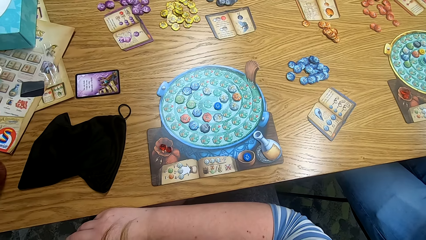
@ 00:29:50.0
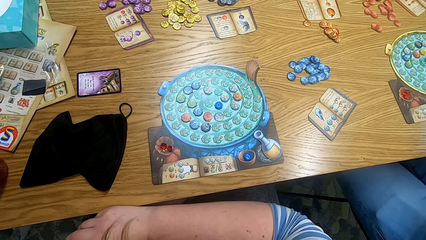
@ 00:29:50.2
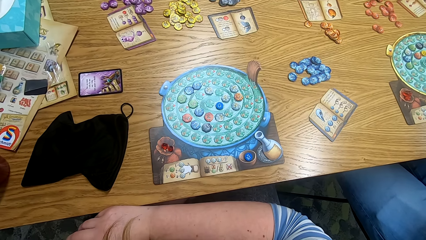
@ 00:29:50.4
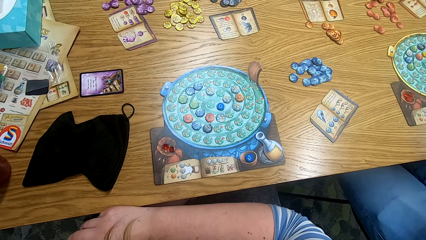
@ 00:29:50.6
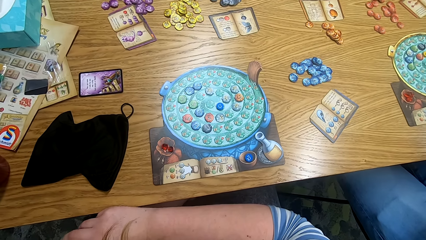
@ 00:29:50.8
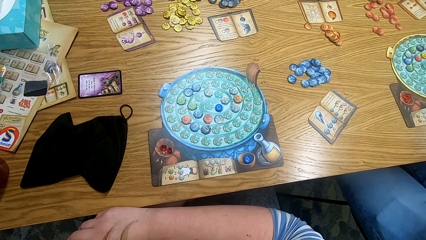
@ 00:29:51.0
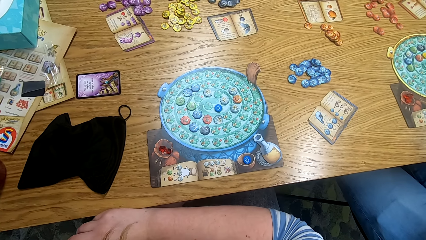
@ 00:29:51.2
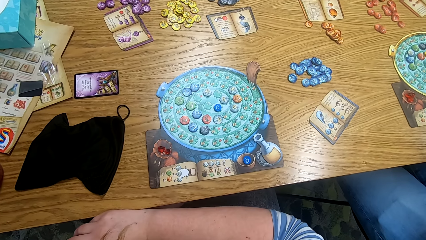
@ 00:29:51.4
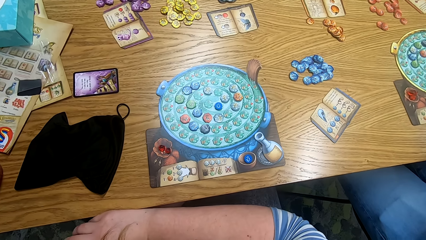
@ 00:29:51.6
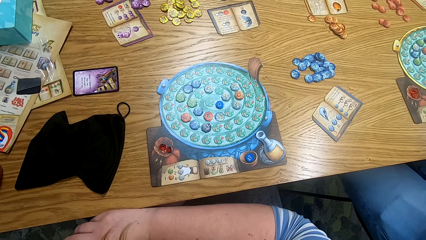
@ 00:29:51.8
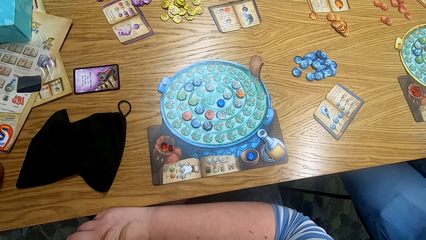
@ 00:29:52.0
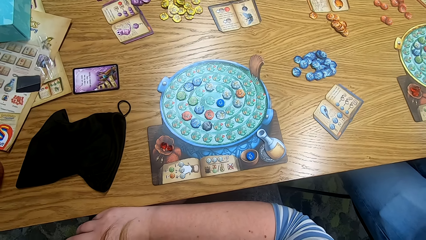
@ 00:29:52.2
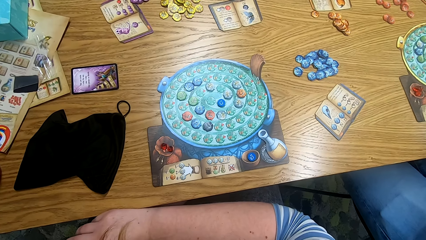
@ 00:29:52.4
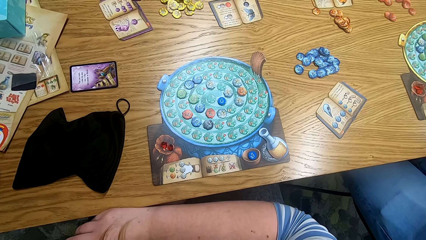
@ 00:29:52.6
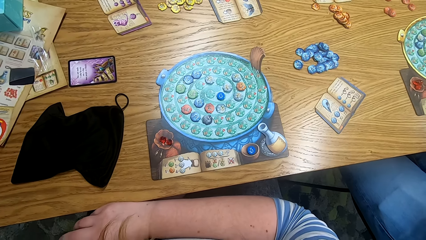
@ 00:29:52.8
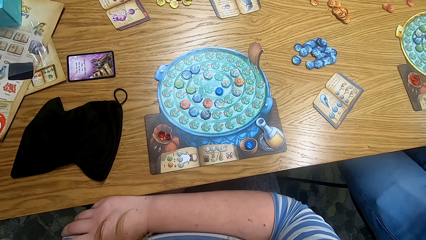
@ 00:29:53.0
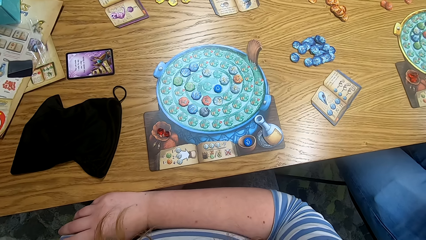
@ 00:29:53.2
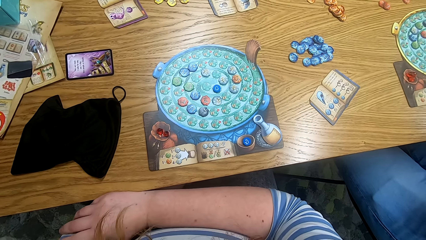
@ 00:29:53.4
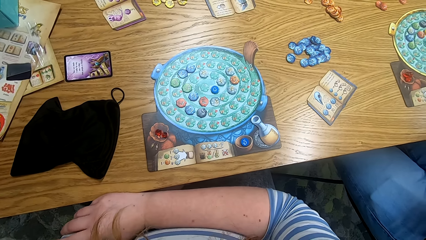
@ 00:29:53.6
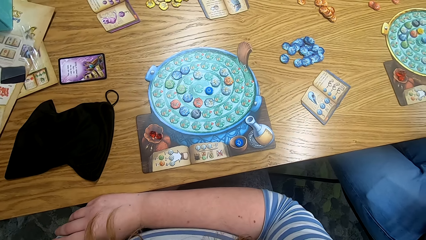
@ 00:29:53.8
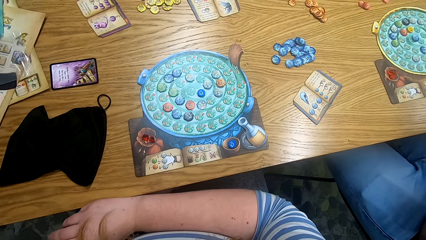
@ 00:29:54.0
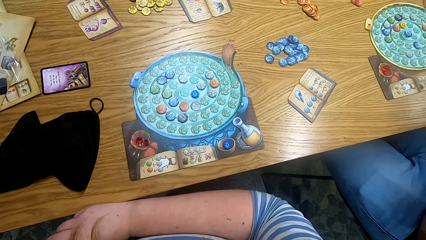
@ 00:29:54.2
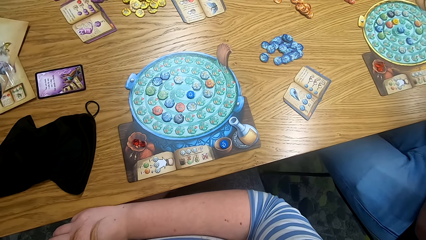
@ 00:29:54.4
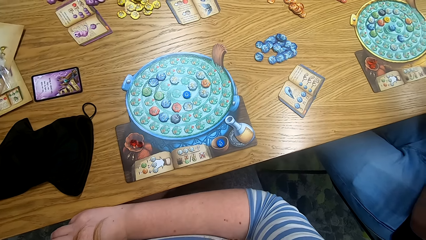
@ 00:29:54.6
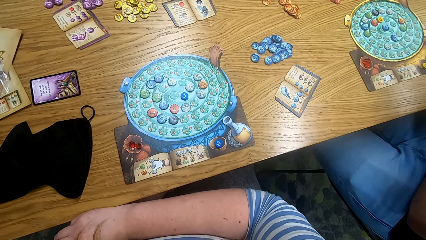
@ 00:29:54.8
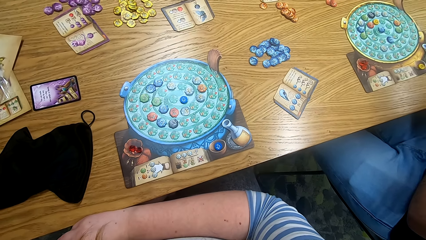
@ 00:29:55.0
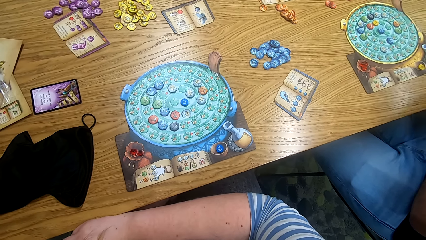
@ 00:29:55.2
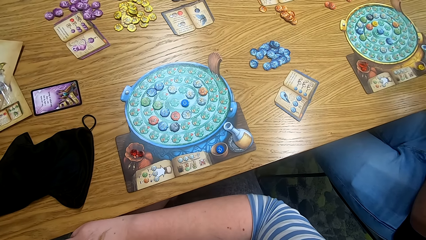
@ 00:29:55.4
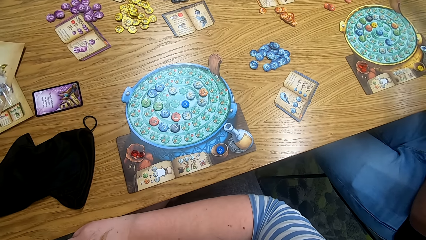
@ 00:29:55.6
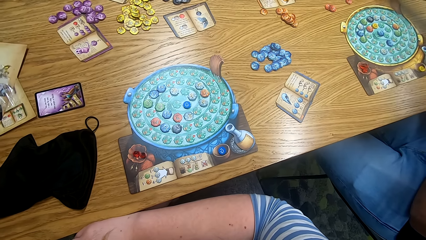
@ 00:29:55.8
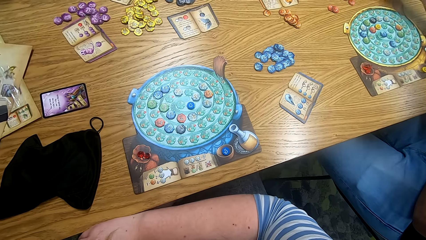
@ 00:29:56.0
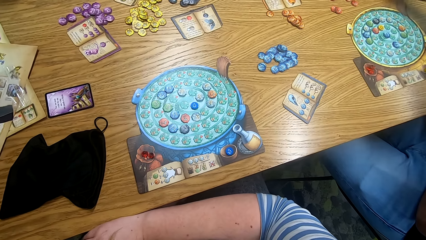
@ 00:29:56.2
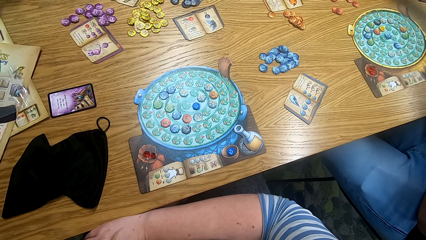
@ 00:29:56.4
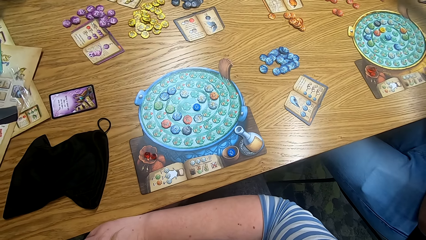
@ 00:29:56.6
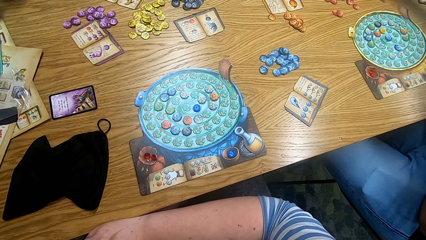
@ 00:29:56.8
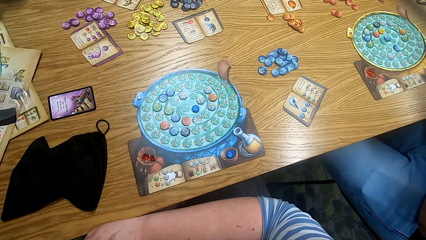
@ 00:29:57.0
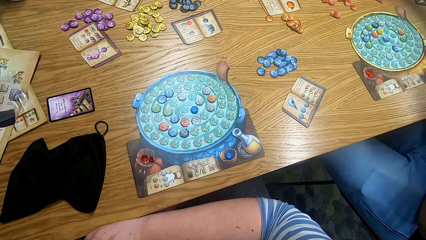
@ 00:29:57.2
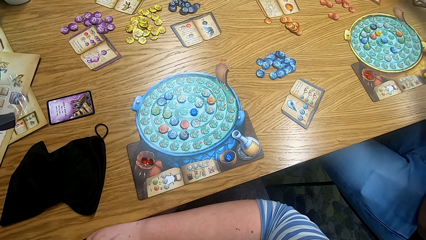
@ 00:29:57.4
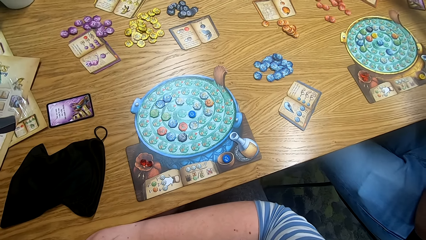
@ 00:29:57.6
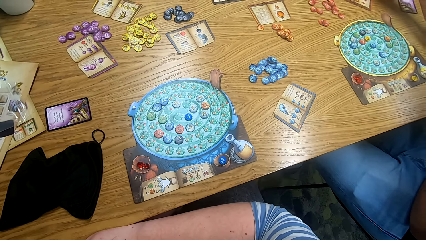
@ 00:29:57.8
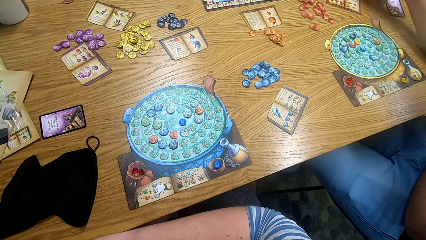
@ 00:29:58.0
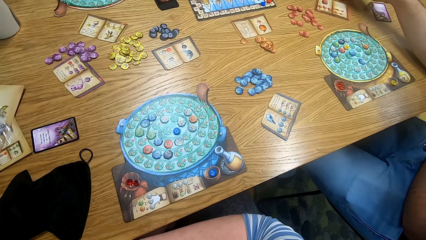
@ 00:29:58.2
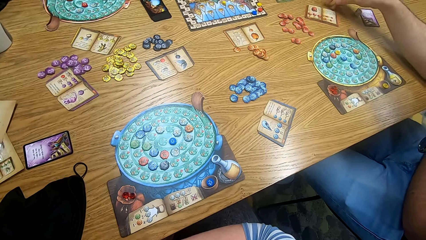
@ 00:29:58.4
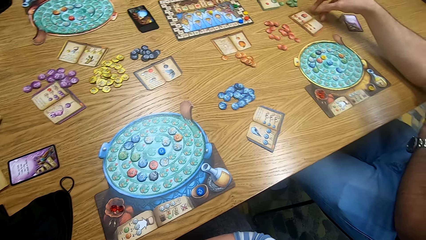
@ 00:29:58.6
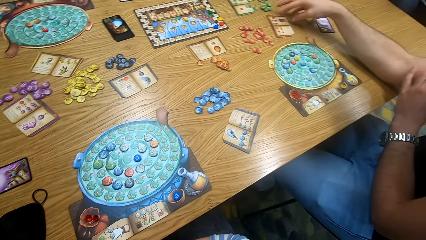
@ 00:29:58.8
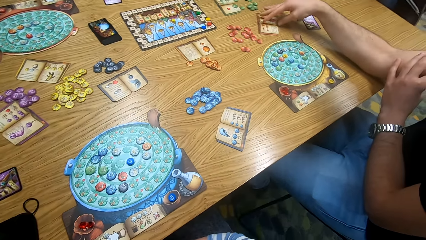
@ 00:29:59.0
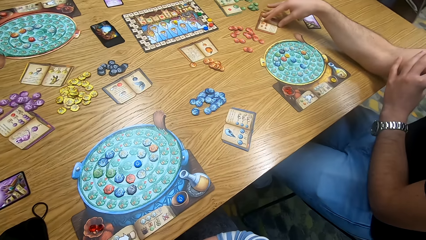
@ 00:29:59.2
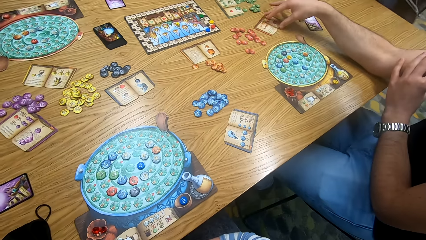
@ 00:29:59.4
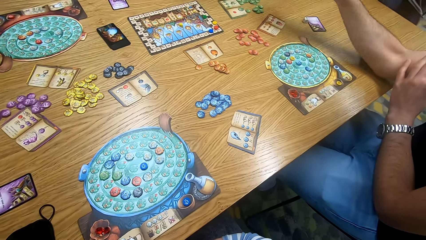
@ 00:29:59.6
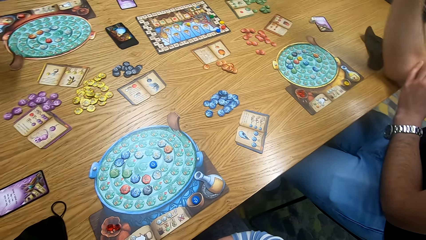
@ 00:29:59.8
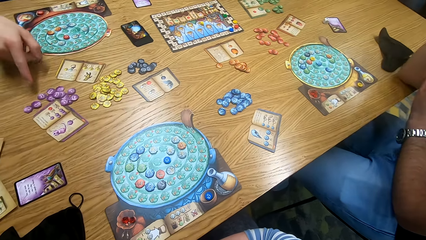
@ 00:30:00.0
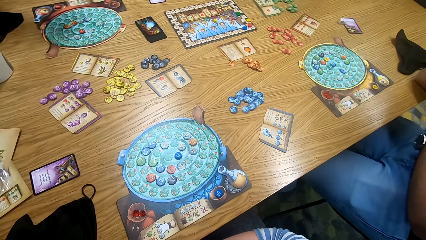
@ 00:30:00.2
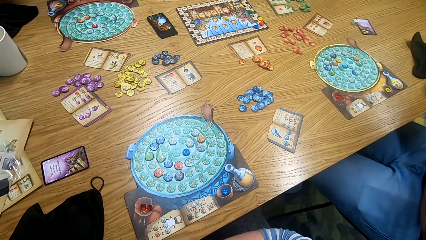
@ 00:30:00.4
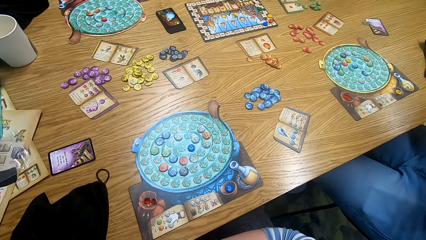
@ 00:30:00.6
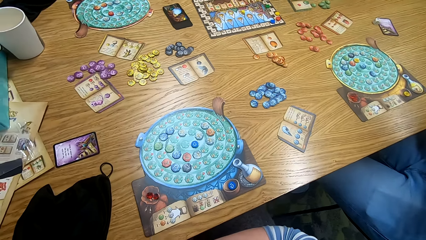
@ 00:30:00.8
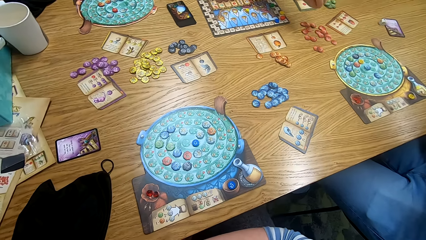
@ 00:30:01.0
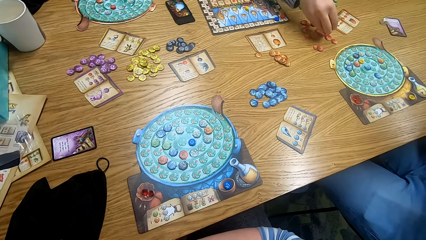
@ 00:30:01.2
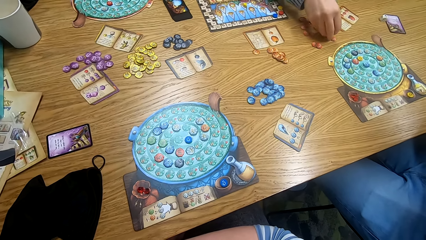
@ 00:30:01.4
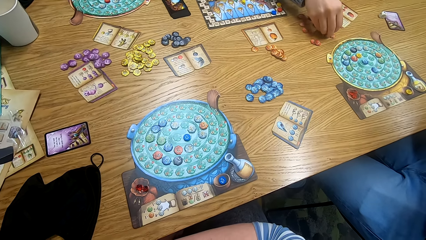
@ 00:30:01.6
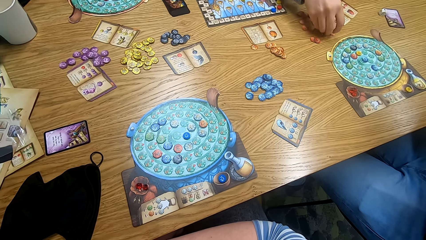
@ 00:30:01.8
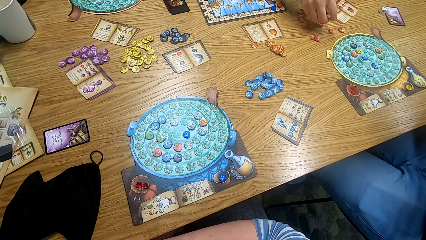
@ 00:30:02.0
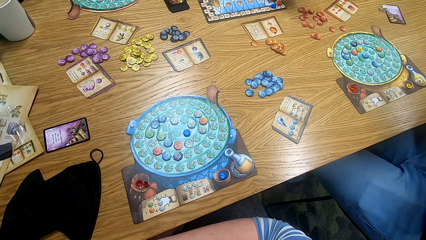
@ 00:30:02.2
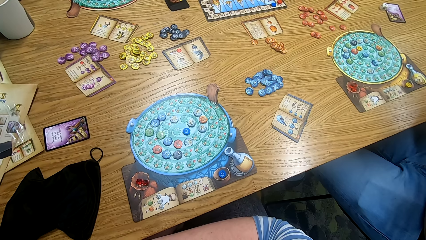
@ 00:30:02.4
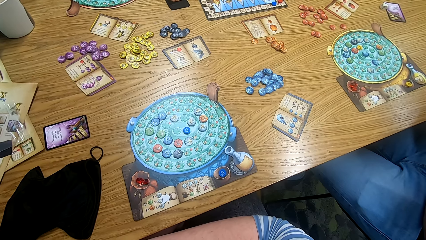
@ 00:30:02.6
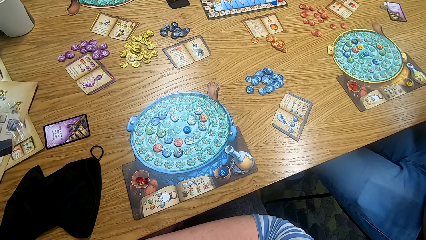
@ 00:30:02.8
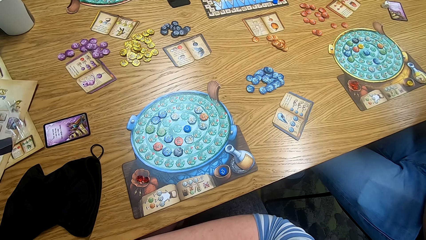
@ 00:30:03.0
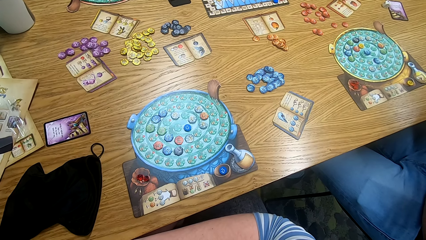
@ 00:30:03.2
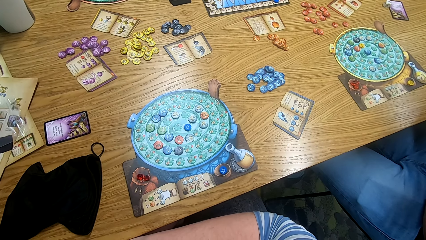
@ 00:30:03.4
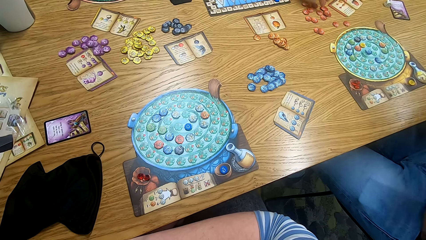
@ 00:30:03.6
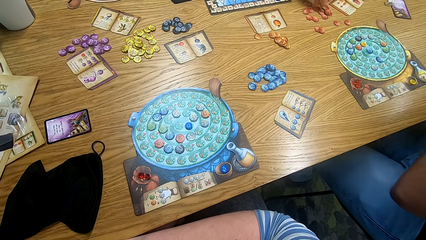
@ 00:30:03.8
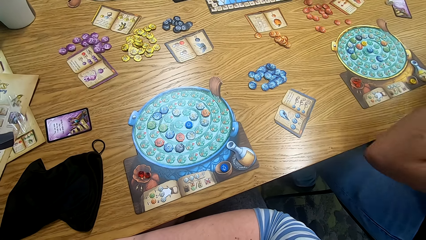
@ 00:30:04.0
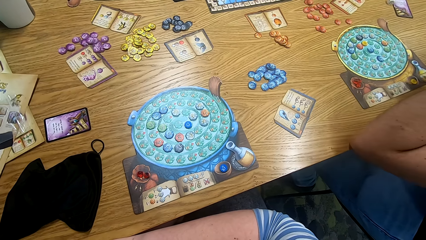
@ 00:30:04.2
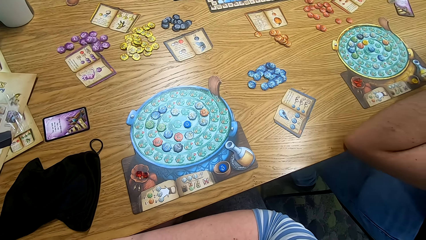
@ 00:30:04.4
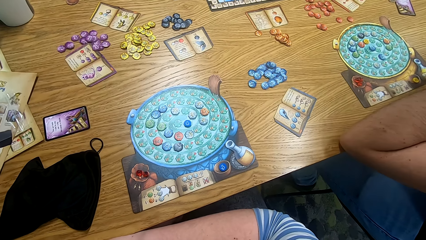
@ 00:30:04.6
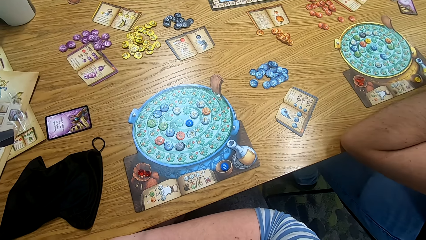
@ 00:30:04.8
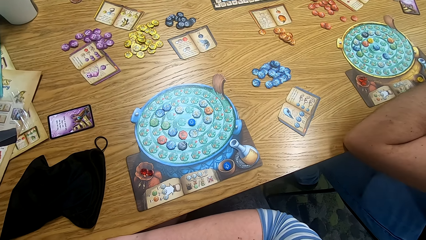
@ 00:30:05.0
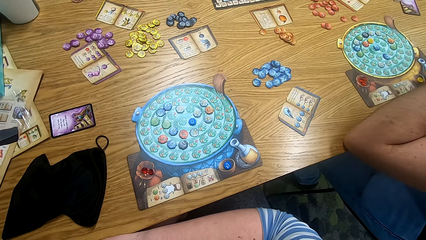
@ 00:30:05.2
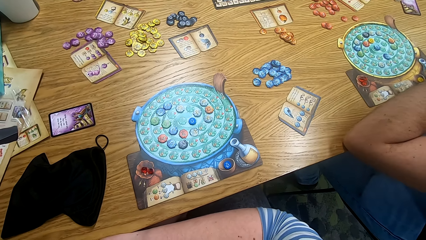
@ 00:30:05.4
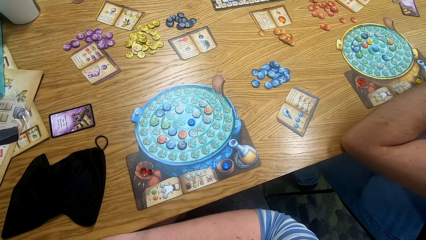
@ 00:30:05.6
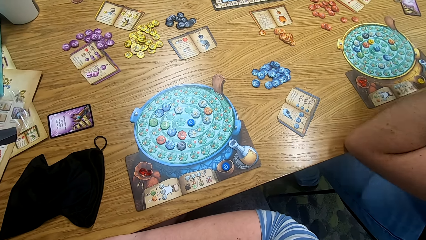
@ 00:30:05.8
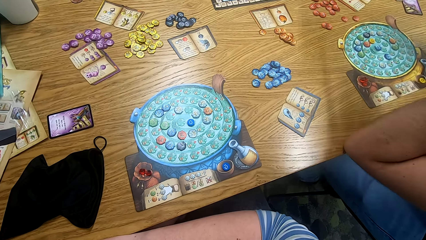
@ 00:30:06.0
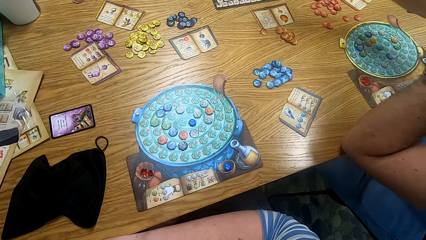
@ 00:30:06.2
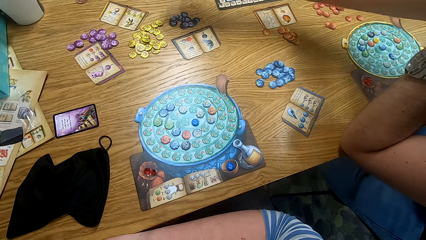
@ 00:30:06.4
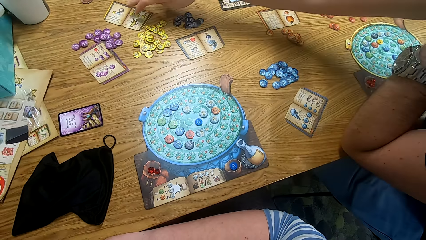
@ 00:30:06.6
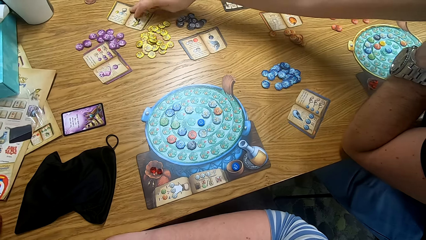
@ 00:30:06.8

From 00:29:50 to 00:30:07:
The camera wearer looks at the game board. A man moves hands. The man moves a paper on the table. He touches something. Another man plays the game. The camera wearer looks around. A third man plays the game and picks tiles from the table. The camera wearer looks around. The first man supports himself on the table. The camera wearer looks around.
